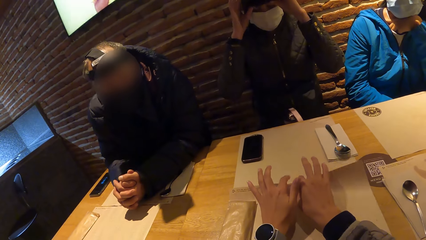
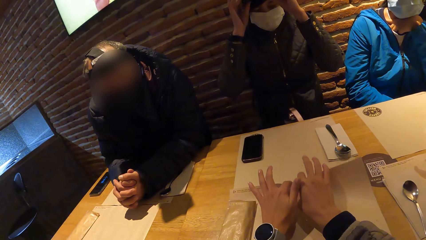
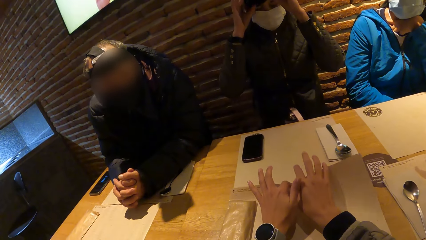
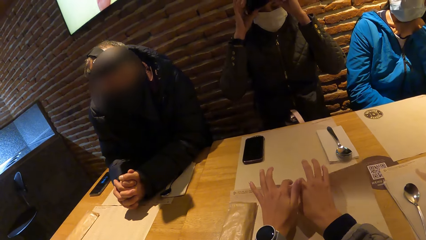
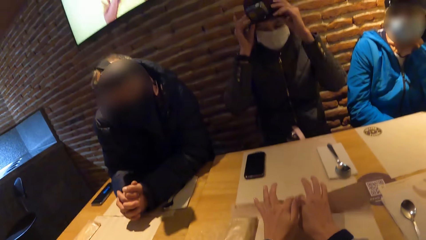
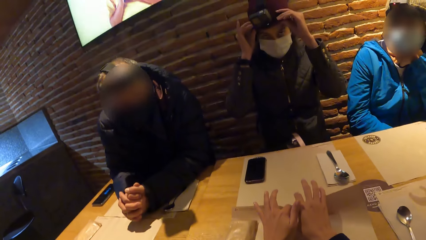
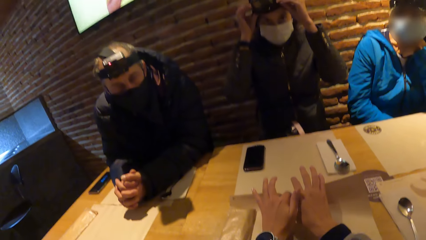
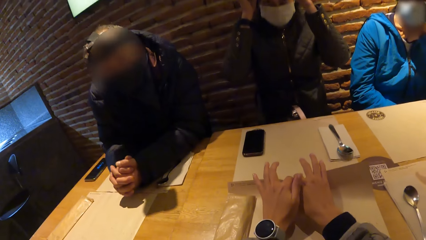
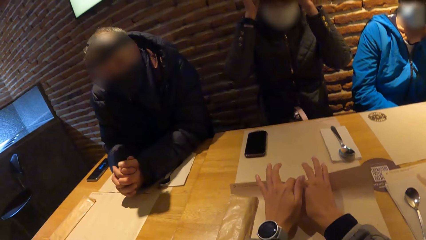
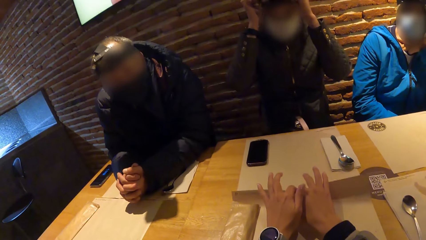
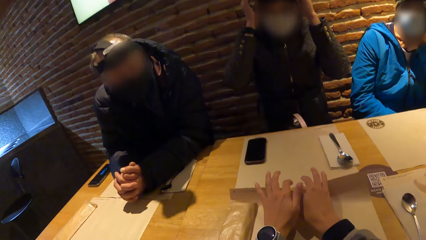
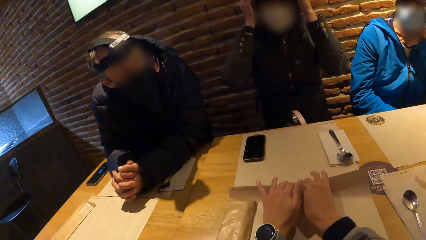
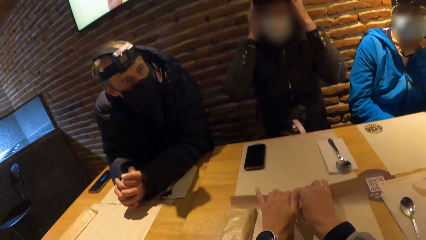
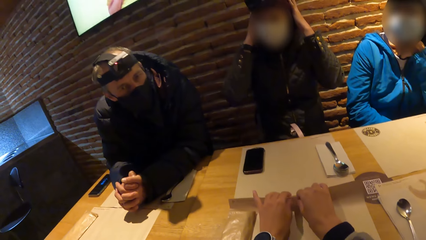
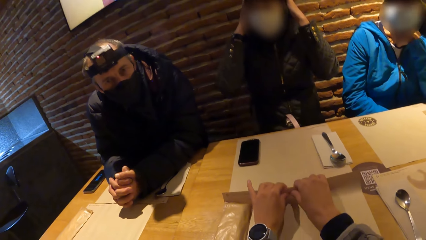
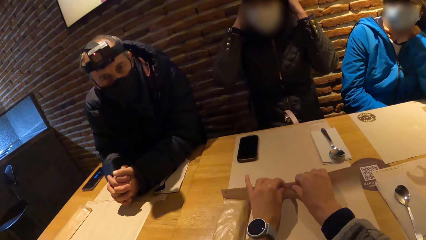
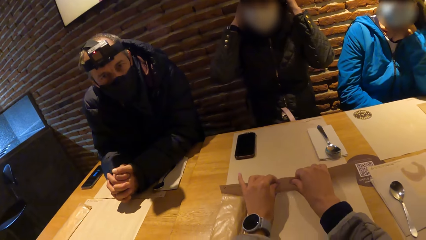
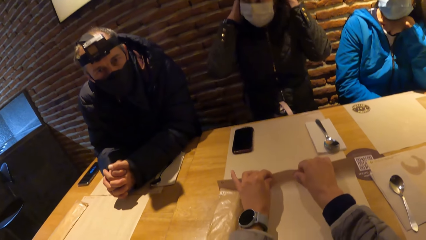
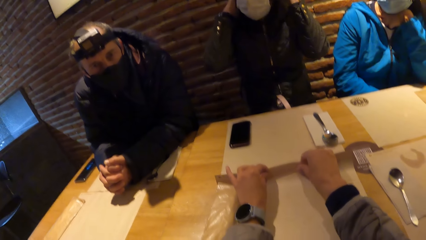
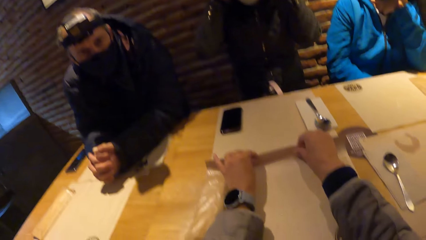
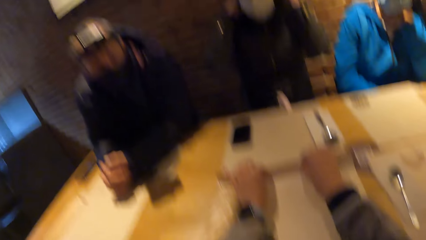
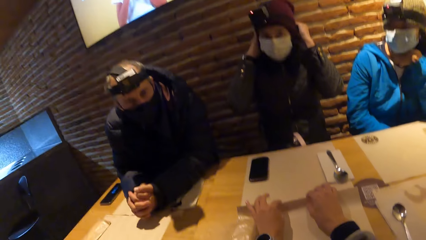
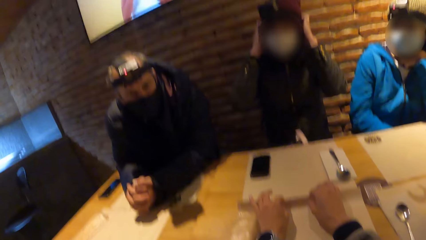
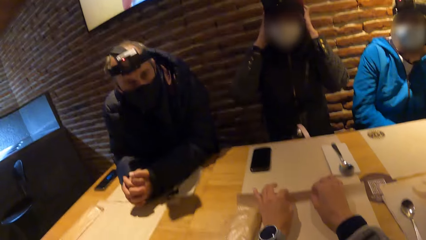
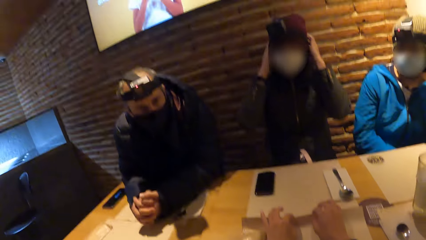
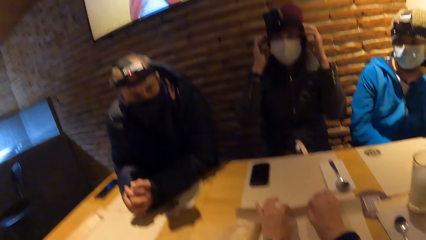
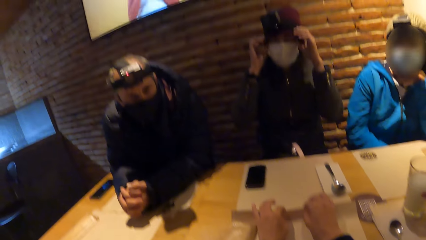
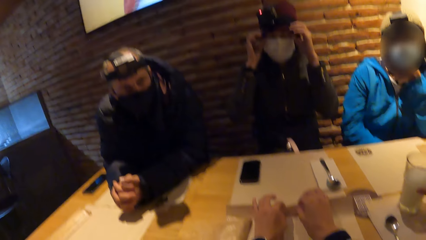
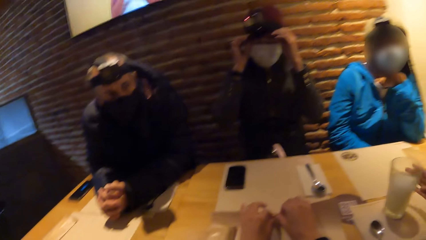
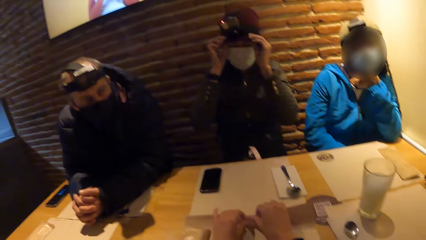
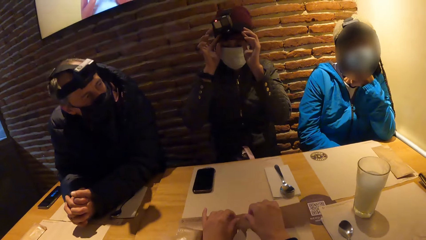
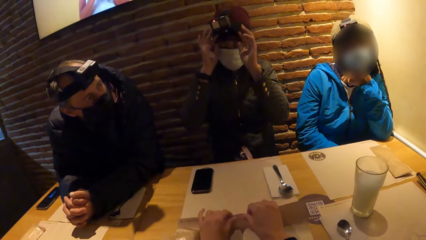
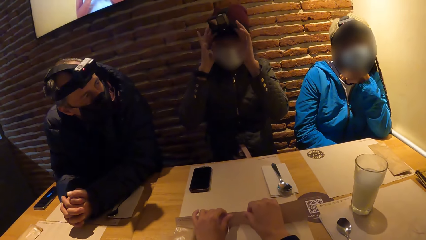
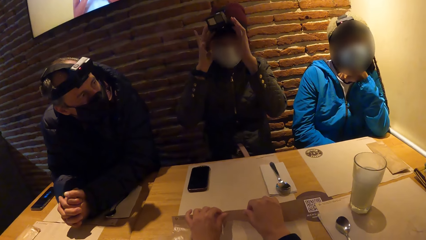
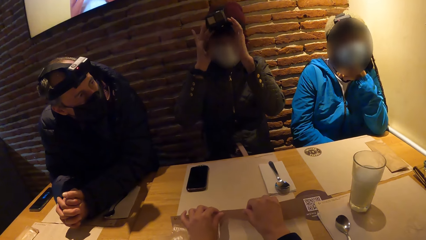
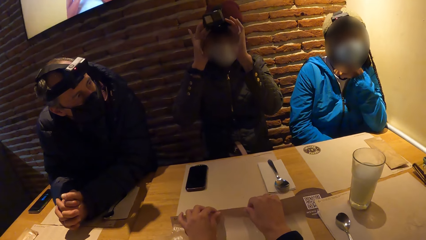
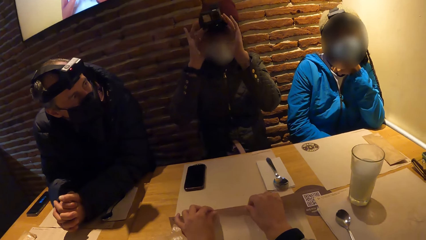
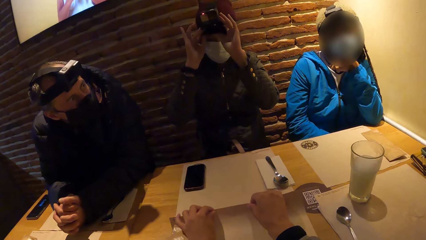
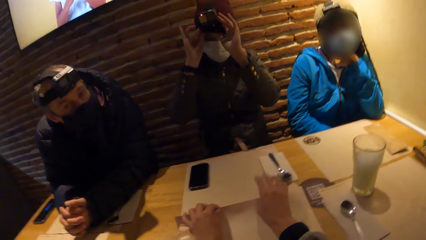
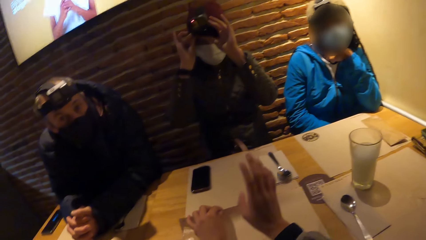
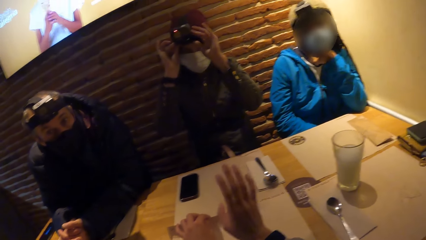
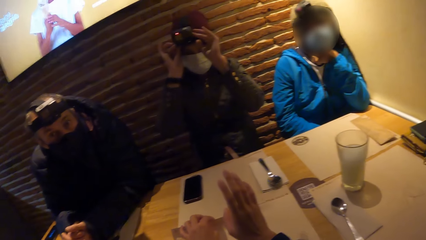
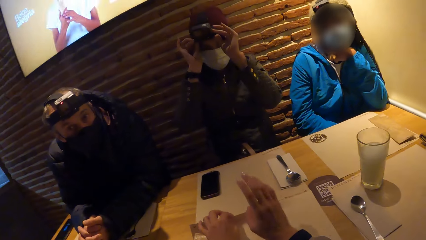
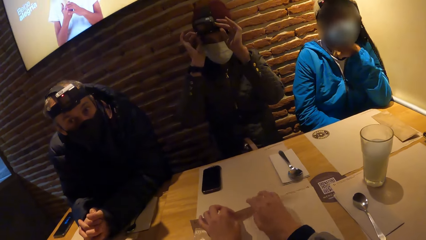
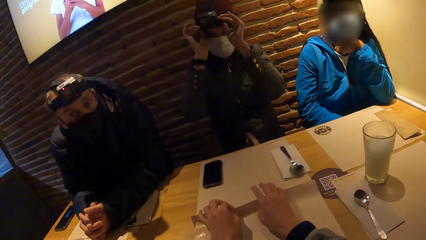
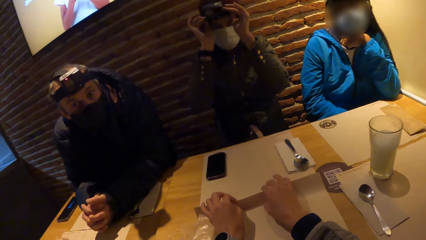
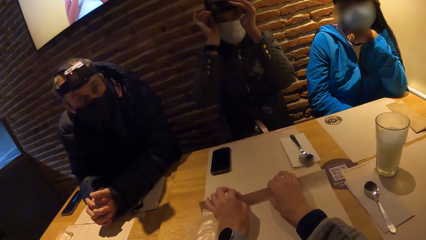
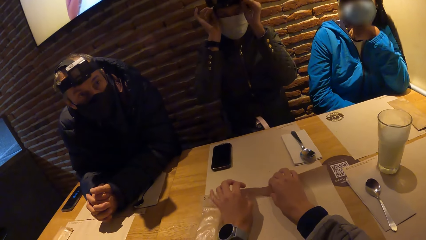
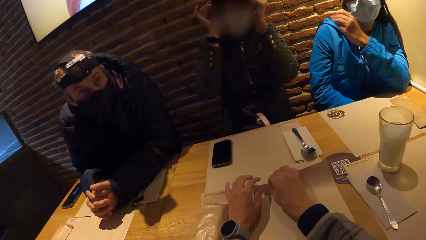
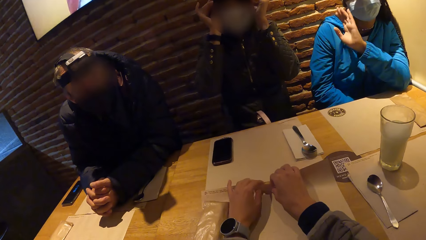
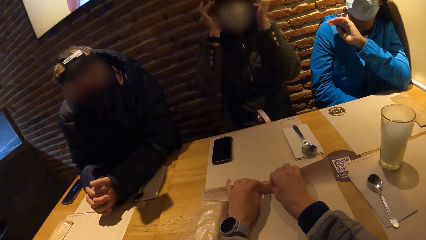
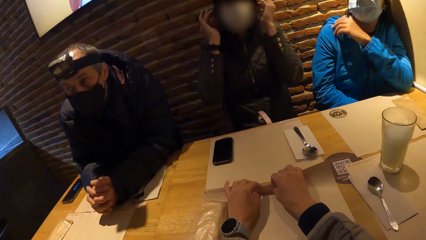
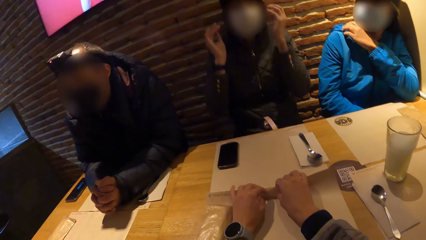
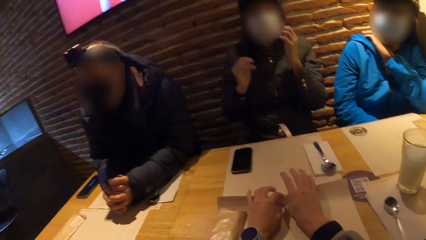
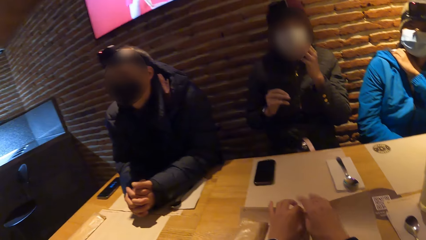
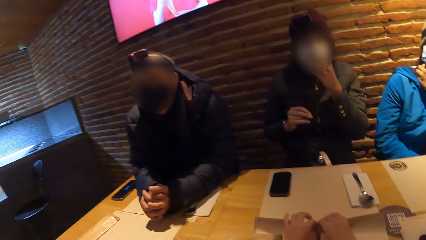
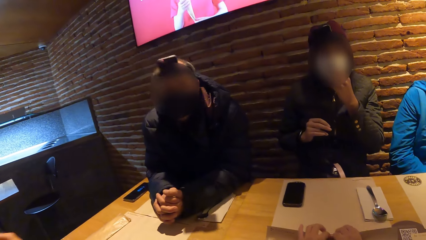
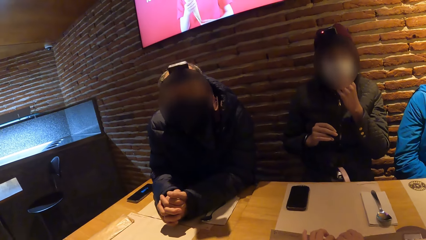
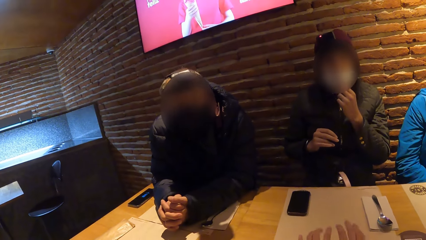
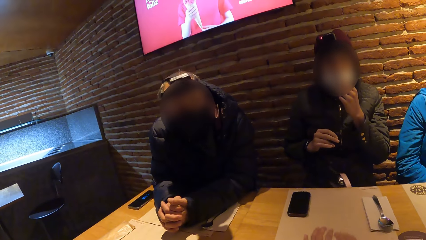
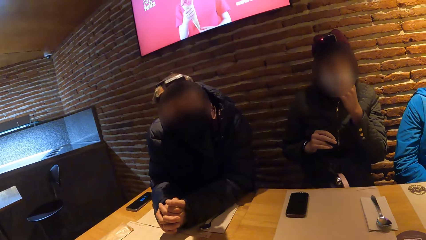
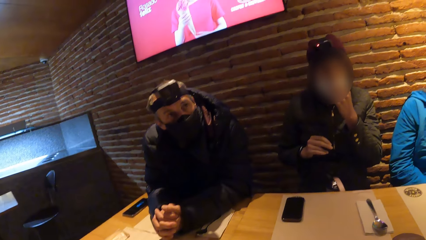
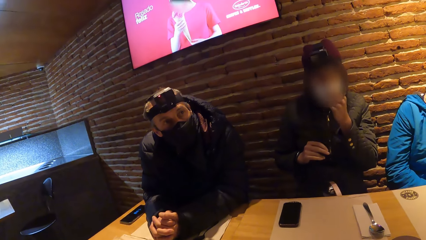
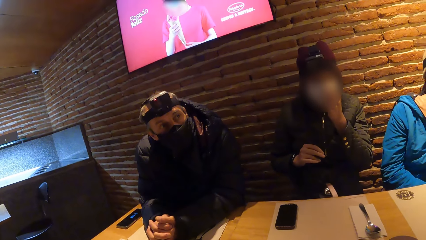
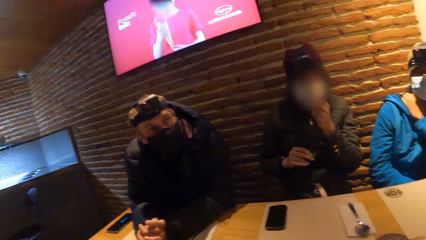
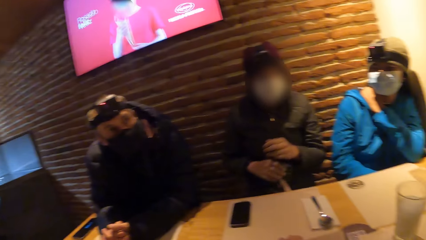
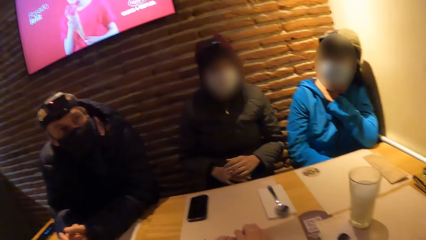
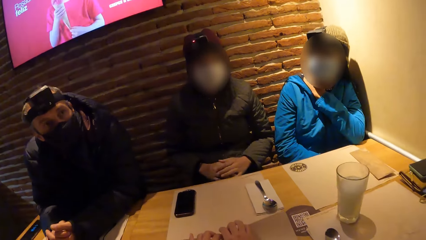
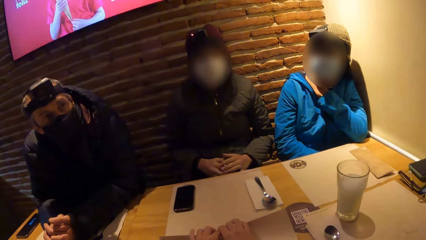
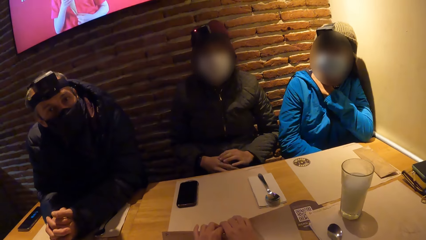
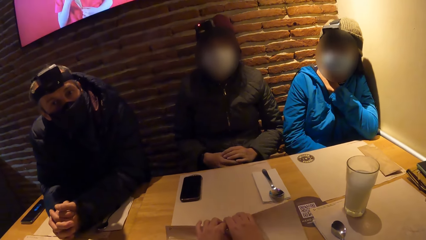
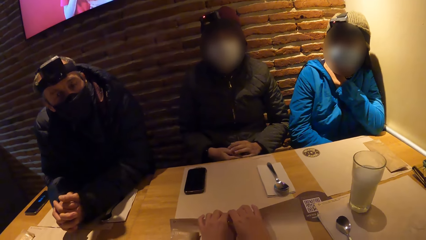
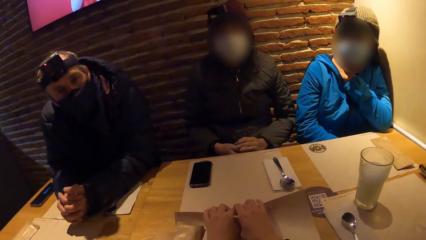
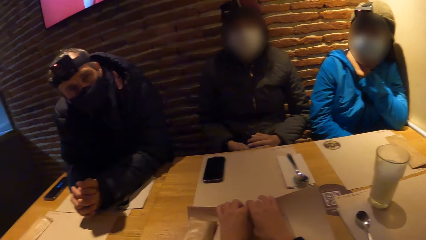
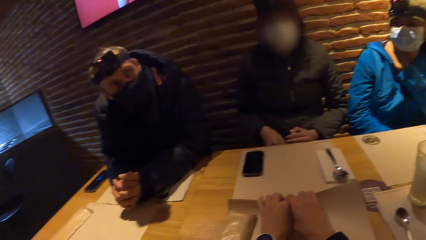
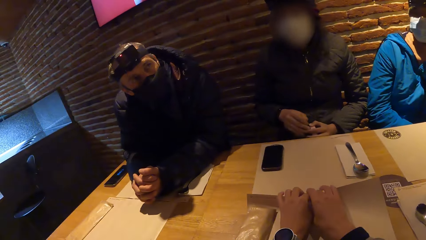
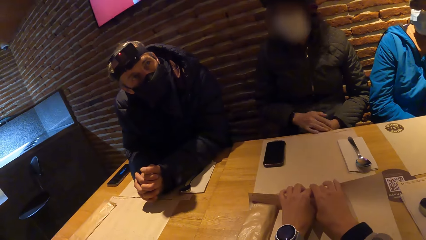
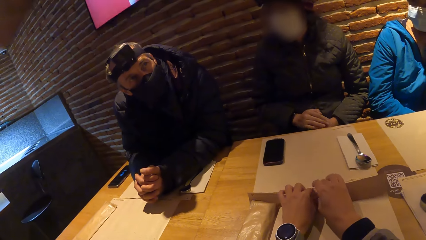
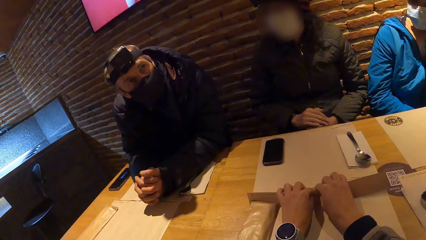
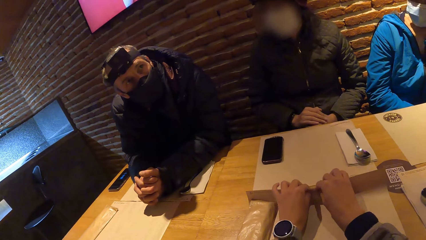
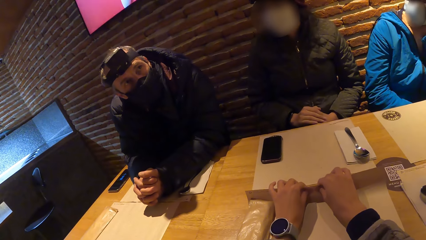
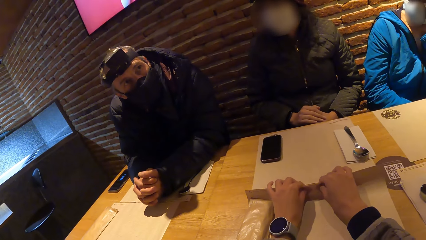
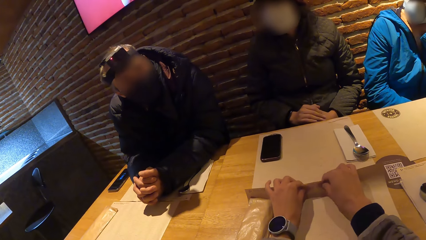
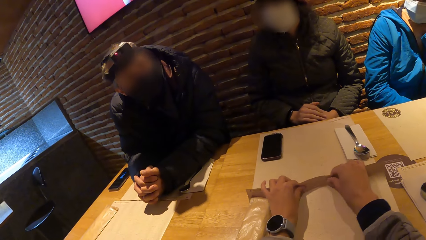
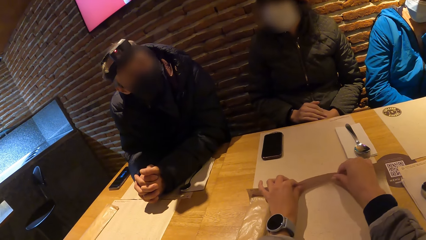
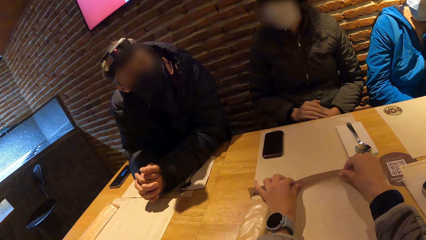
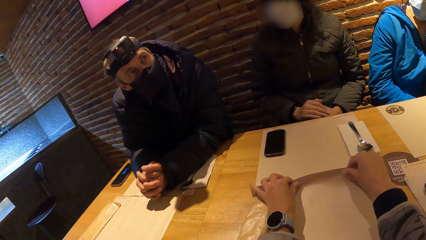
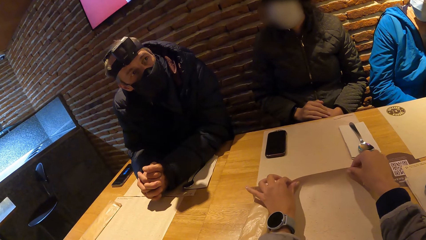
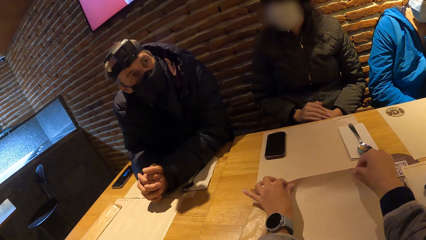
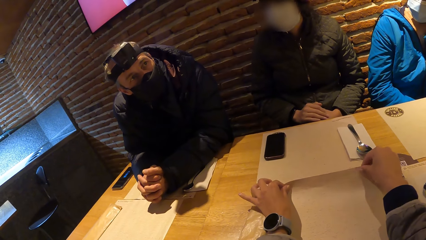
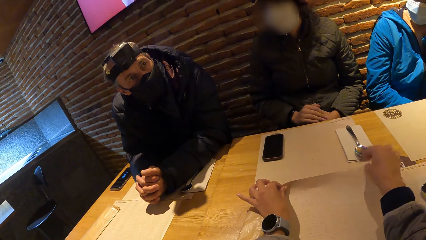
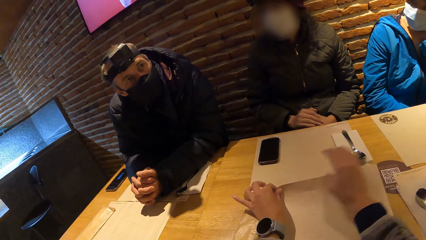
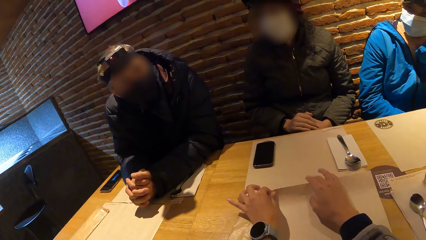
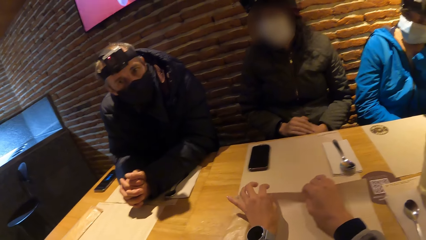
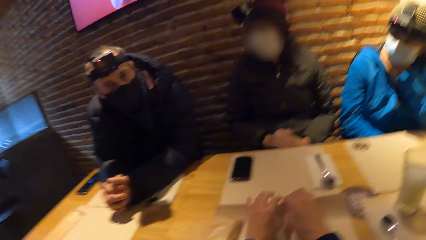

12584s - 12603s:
A woman adjusts the camera on her head with both hands. Another woman interacts with the camera wearer. The first woman adjusts a nose mask on her face with her left hand. The camera wearer holds the paper.
